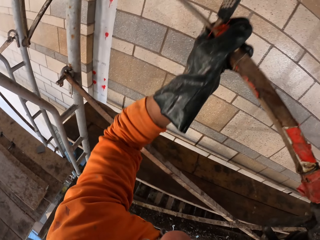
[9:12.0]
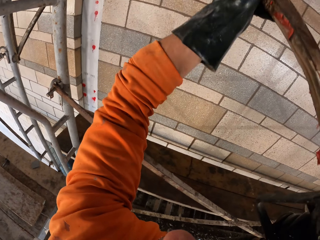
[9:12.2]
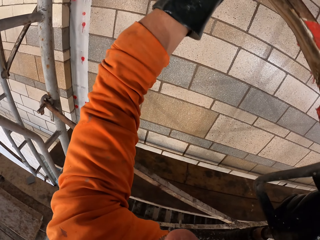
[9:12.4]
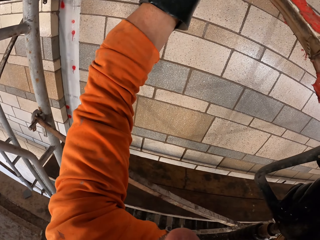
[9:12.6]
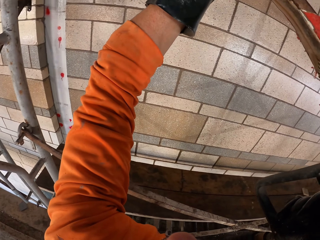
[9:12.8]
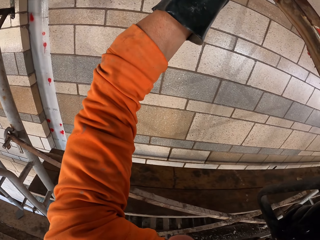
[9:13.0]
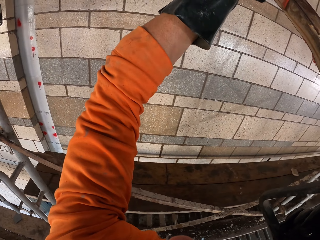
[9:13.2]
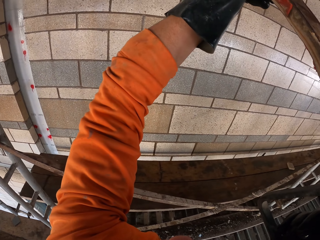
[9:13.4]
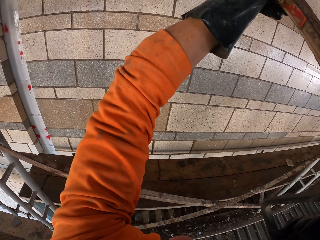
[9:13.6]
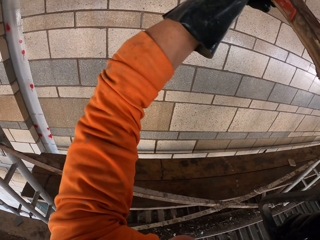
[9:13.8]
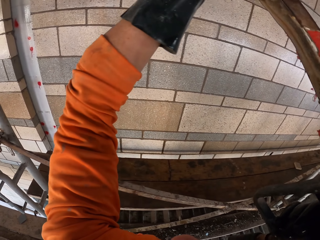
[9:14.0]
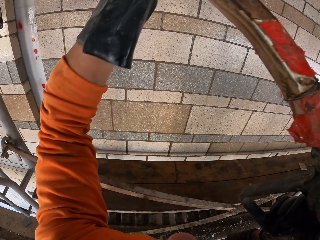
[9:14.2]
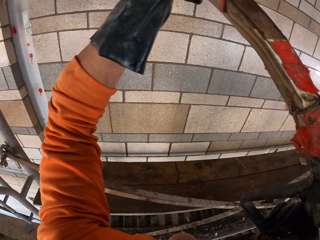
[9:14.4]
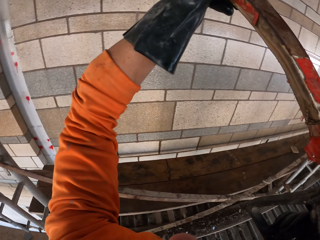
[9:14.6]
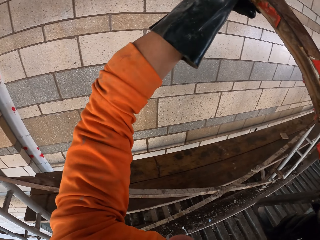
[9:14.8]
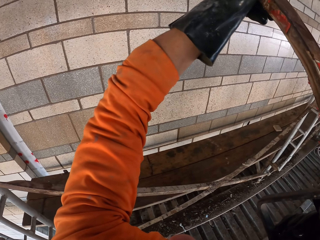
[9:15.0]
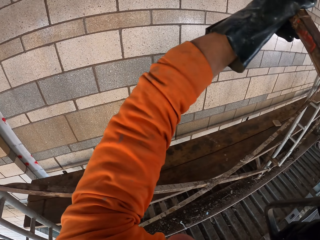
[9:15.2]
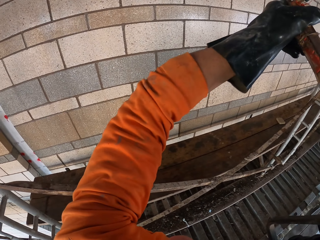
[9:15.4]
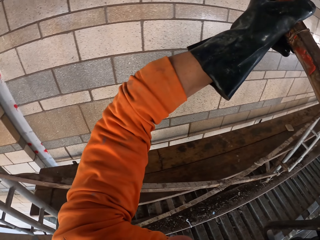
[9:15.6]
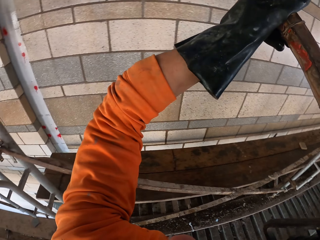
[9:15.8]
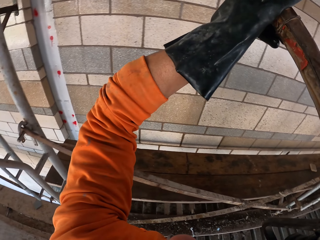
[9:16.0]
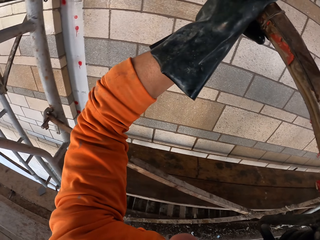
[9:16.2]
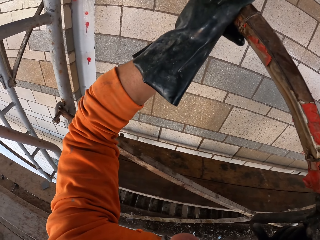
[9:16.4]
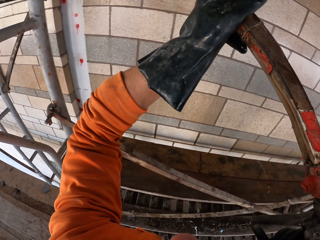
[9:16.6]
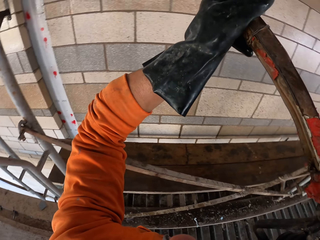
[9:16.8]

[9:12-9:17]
The camera wearer sprays the wall with water.

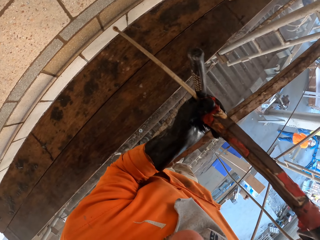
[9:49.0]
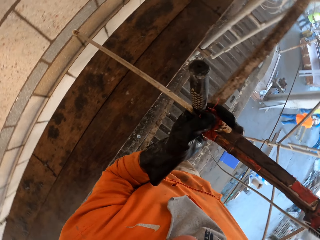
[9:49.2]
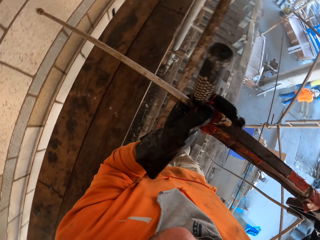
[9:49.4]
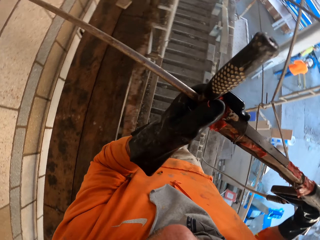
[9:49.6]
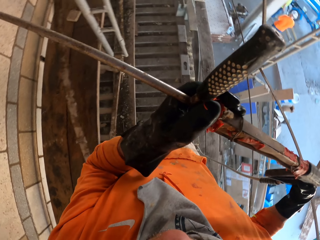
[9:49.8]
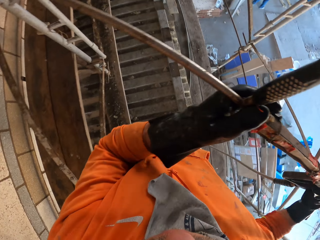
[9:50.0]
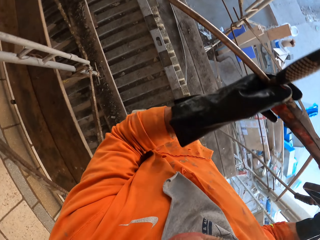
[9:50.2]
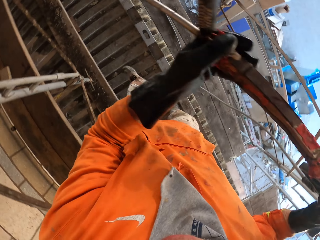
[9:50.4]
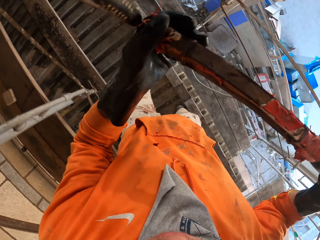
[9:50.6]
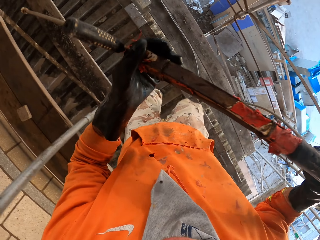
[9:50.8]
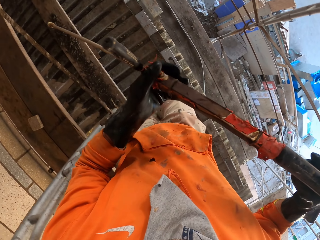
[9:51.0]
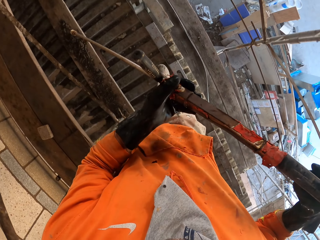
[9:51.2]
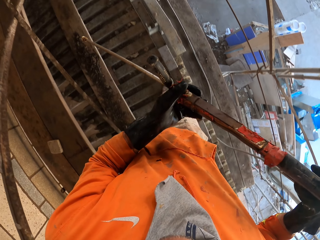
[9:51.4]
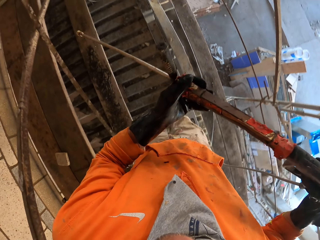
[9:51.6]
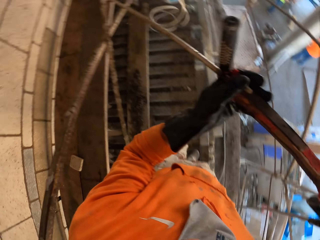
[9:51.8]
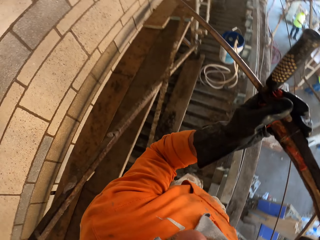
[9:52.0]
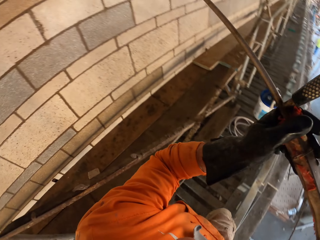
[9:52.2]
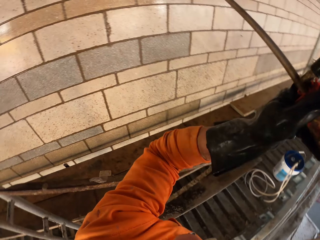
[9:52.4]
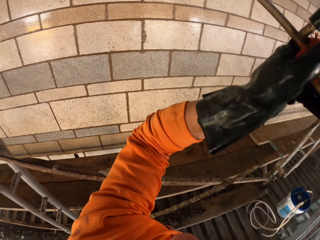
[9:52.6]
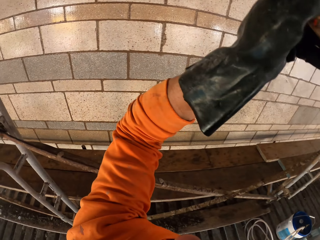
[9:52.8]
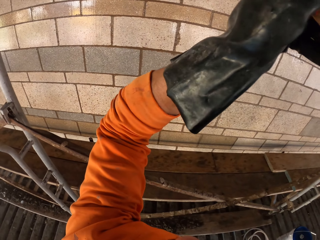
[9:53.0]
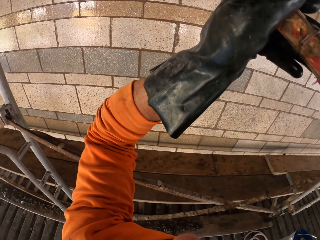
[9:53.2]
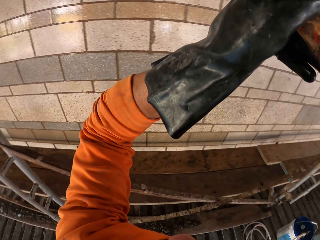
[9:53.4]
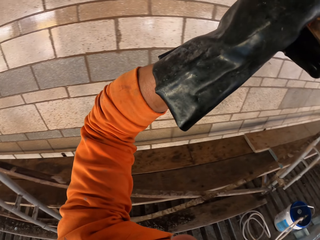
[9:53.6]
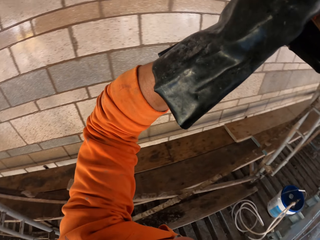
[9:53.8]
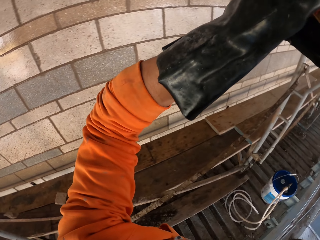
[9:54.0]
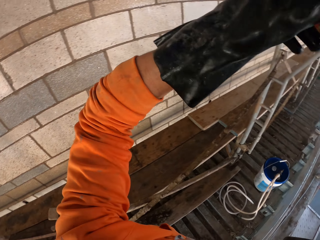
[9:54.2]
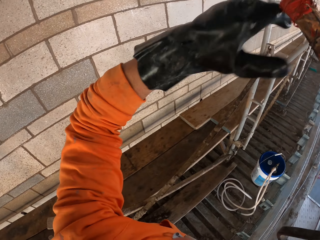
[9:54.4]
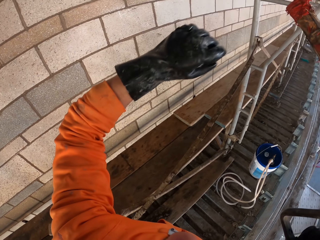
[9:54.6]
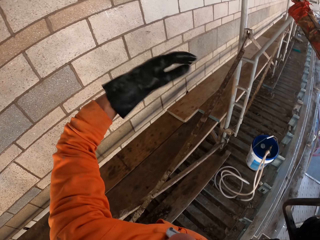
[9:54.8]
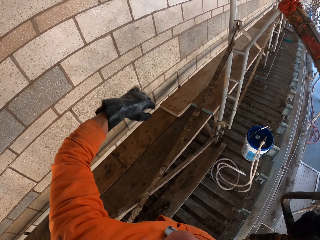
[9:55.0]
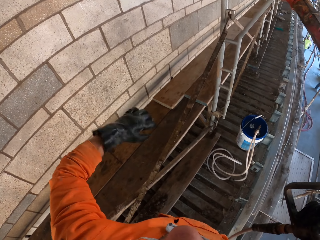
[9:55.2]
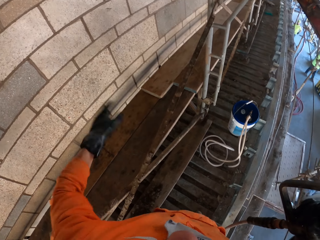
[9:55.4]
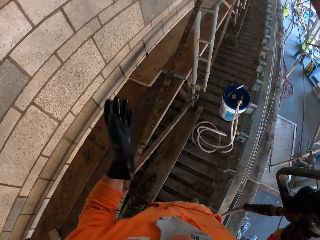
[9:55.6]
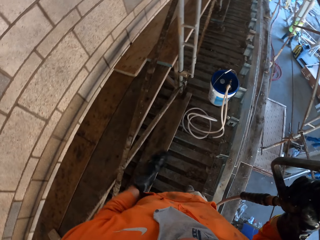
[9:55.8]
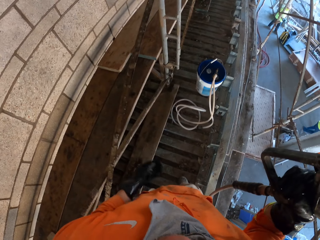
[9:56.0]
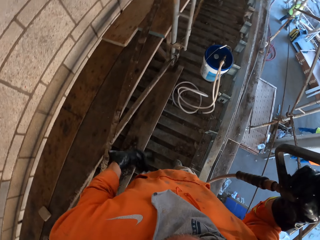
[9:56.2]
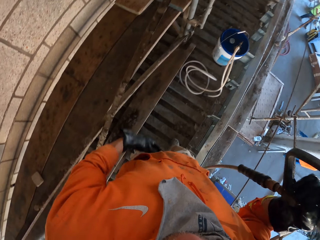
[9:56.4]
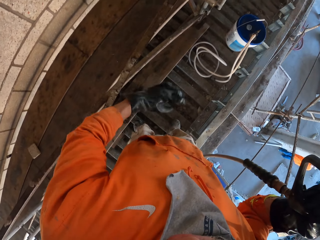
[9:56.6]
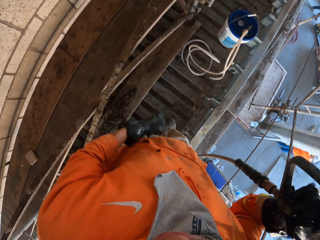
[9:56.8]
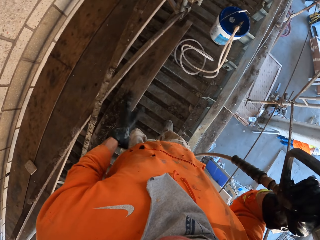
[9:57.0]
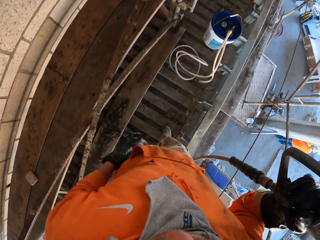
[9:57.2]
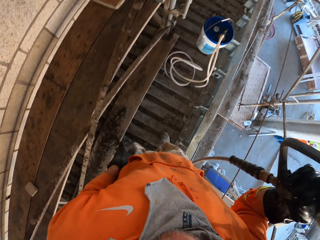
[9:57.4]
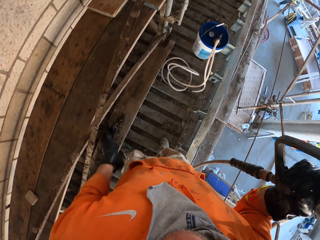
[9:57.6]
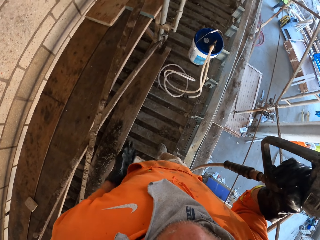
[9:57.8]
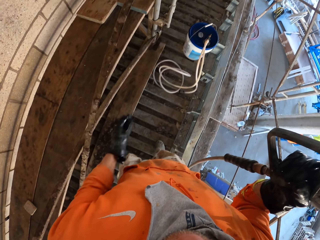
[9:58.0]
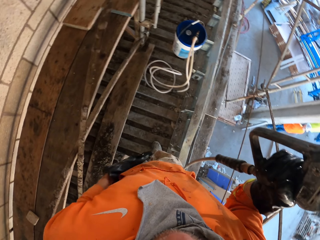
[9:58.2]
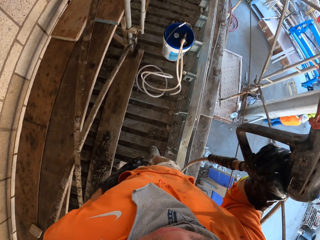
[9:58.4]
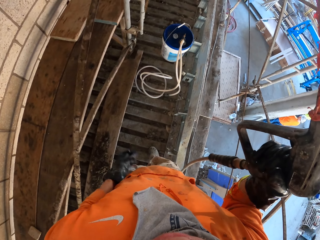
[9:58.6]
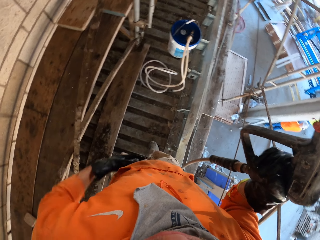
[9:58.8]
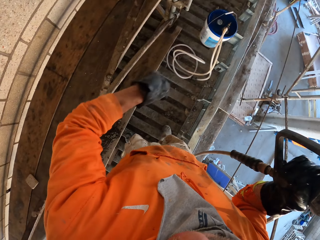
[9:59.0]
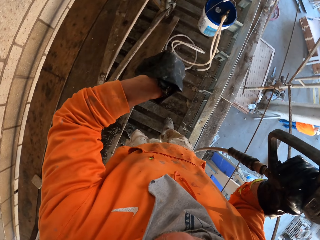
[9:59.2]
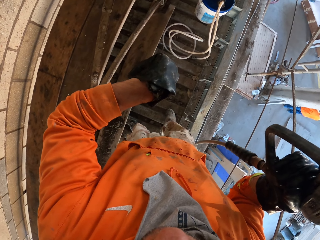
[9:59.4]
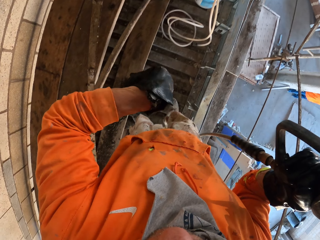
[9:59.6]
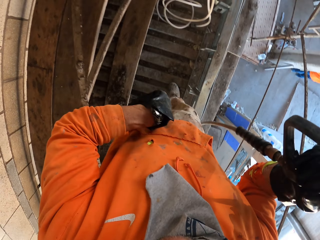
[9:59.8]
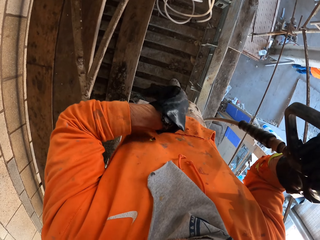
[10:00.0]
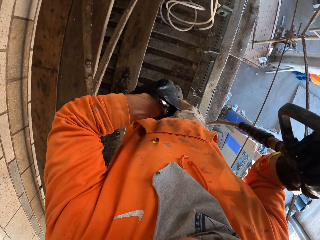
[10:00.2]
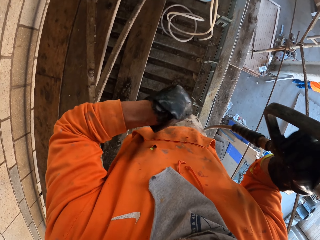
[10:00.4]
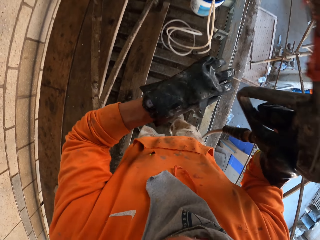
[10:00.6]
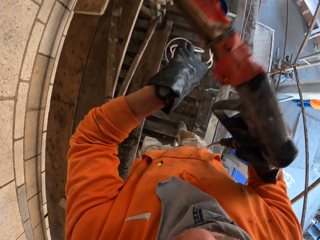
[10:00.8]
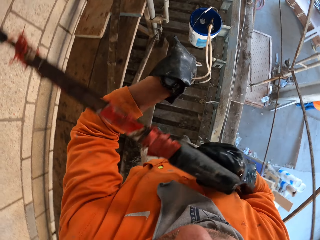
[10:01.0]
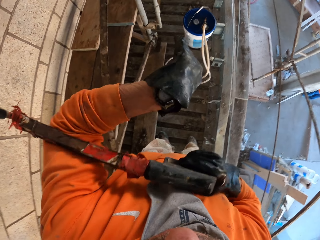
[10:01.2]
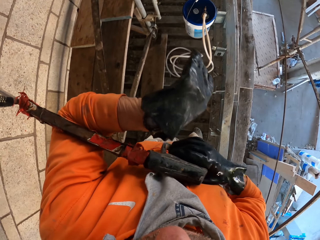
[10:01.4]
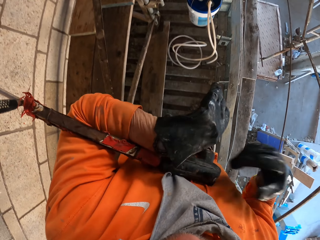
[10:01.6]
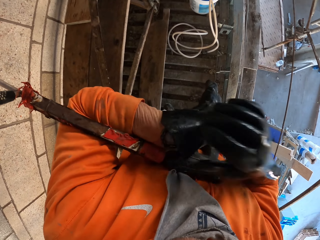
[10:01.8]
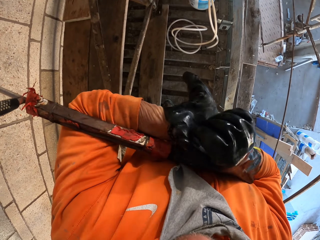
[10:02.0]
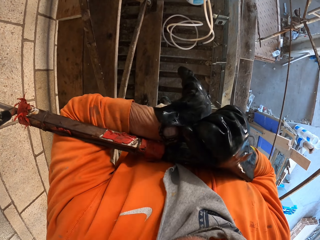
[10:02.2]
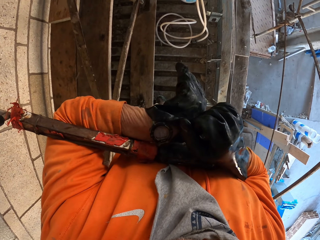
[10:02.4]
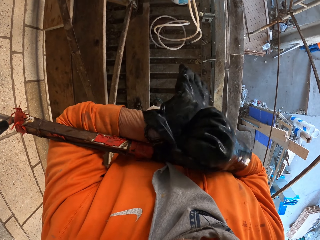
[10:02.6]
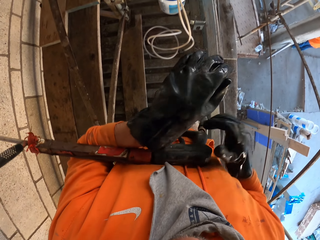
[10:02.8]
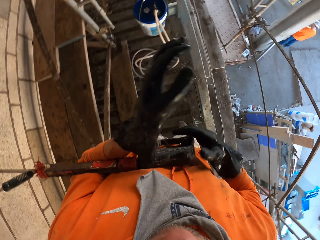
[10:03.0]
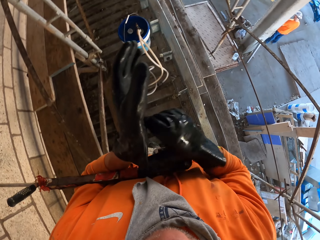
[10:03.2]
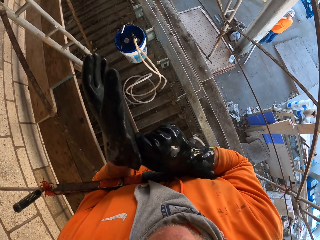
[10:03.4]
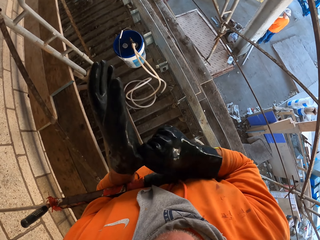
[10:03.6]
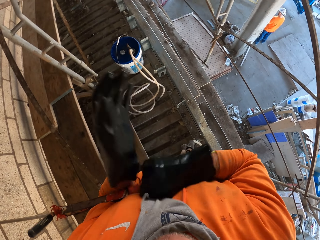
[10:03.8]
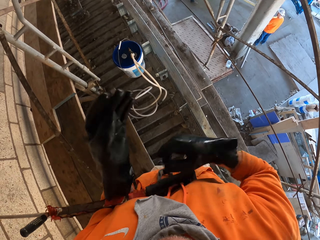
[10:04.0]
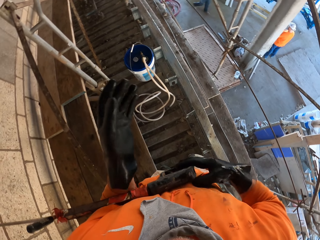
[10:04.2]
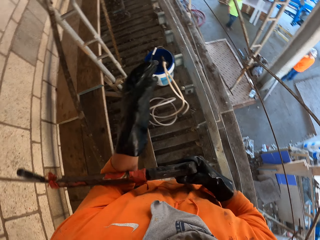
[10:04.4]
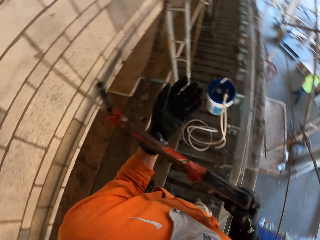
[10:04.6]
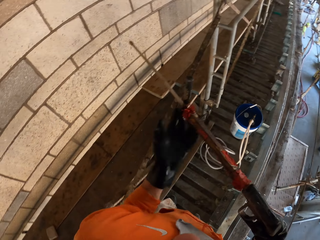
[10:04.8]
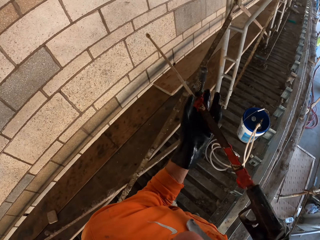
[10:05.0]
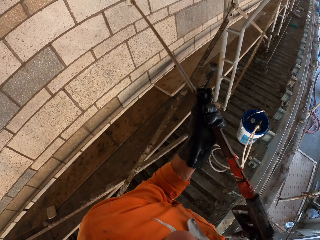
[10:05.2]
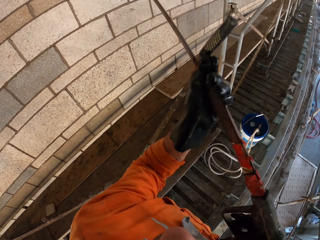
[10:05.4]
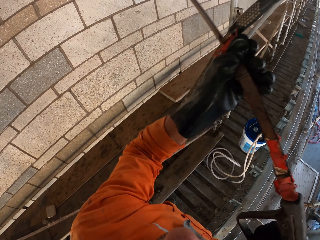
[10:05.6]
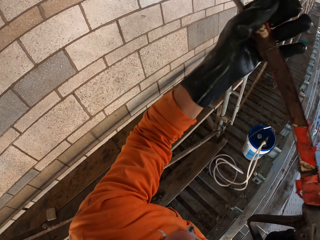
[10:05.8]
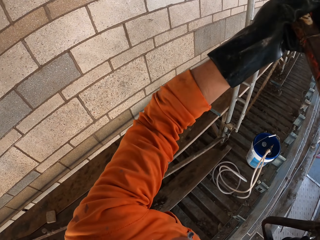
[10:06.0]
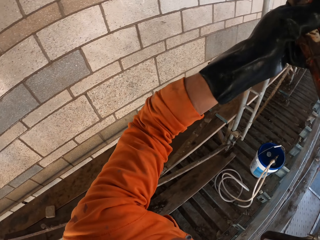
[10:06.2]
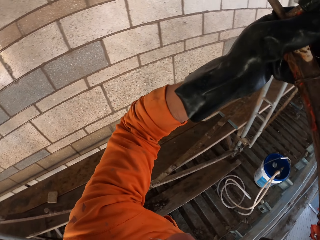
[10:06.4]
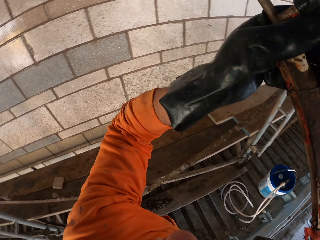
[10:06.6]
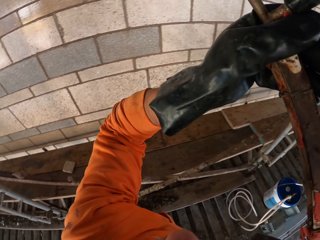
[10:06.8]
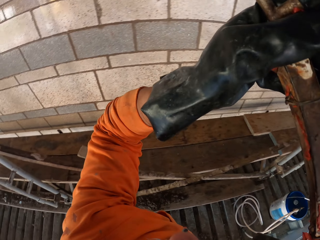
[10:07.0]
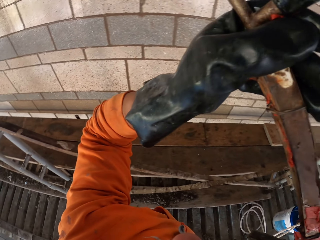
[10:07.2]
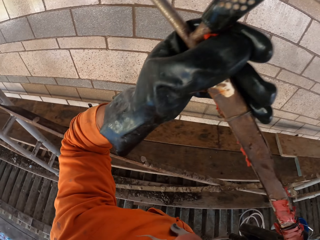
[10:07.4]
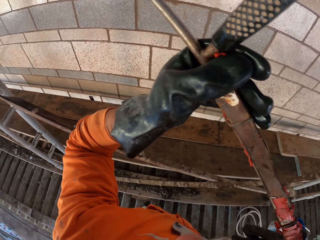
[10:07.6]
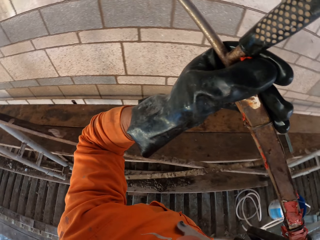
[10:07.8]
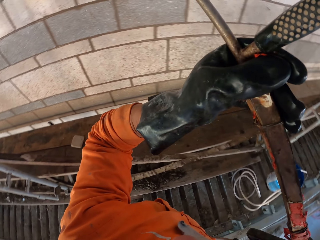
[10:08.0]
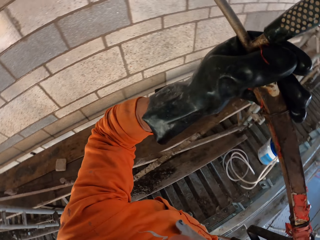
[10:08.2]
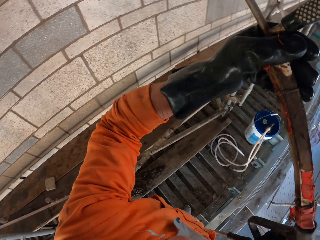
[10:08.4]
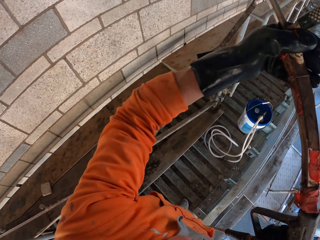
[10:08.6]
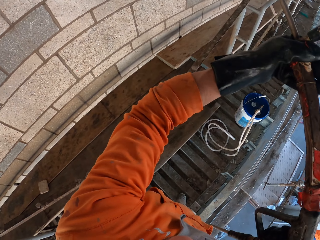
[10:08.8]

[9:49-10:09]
The camera wearer walks on the scaffold. They lift the pressure gun. They spray the wall. They shake the left hand. They look at the wristwatch. They put the pressure gun on the arm. They adjust the glove on the hand. They pull the glove on the hand. They take the pressure gun. They spray the fly over wall with a sprayer.
